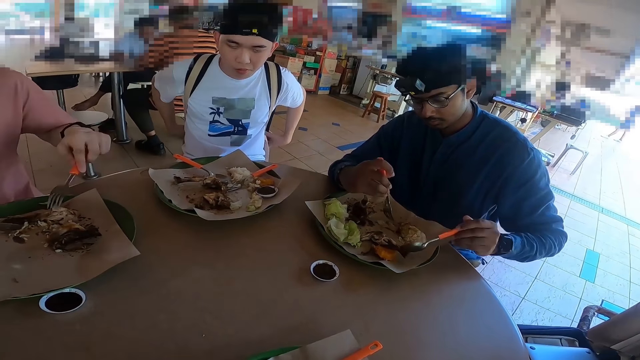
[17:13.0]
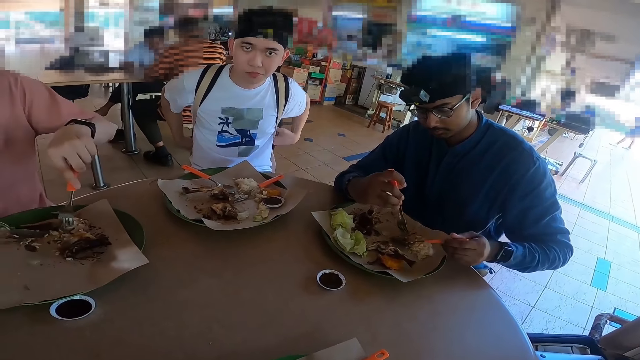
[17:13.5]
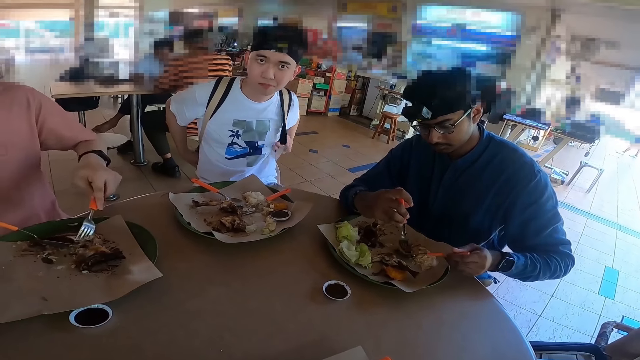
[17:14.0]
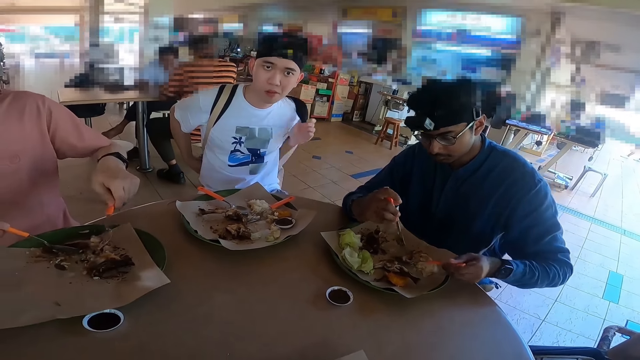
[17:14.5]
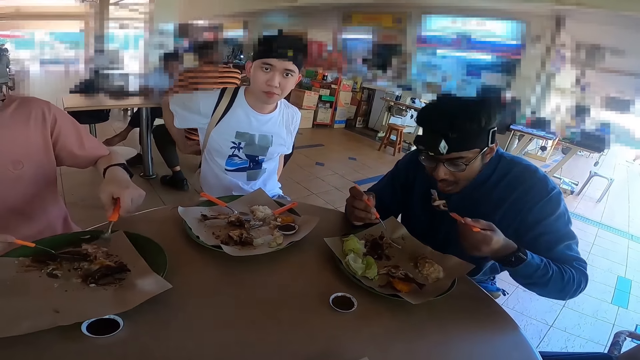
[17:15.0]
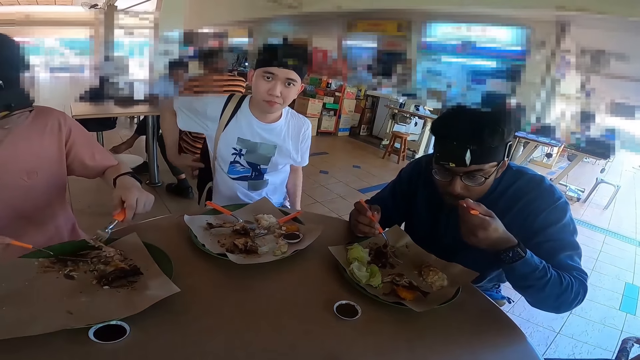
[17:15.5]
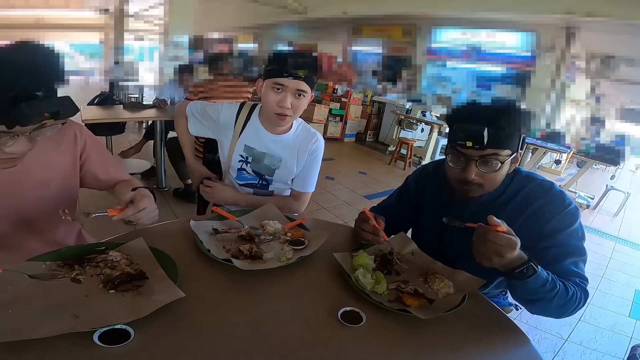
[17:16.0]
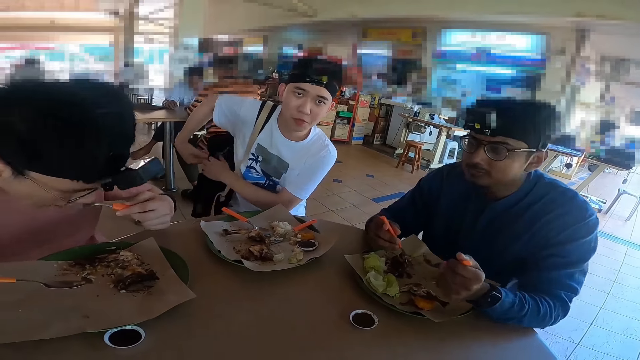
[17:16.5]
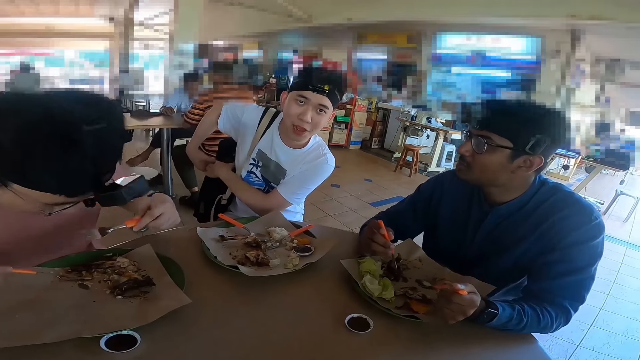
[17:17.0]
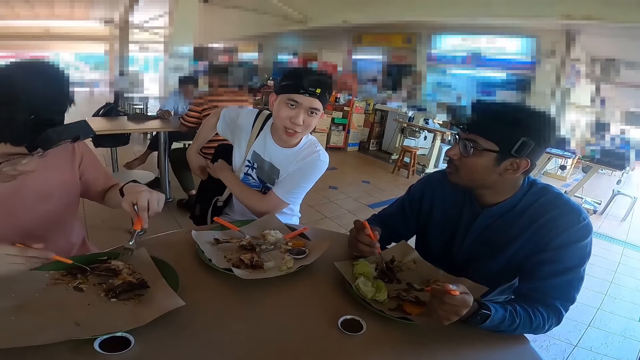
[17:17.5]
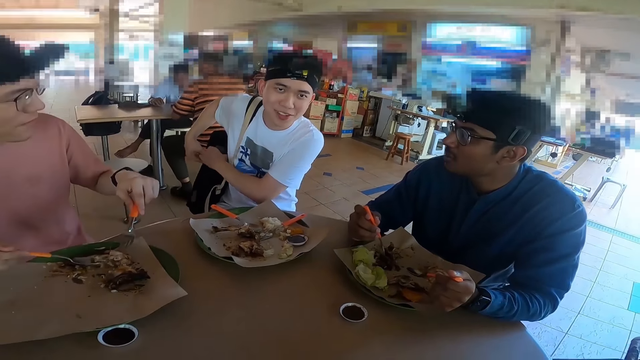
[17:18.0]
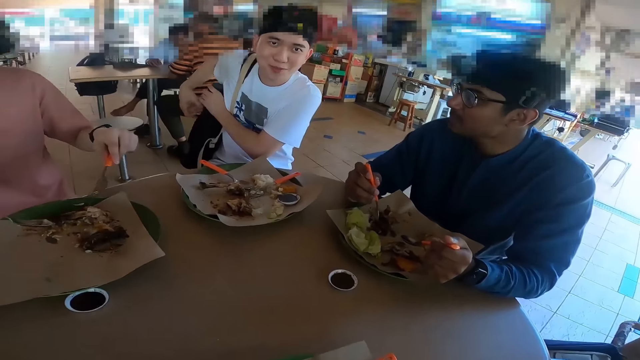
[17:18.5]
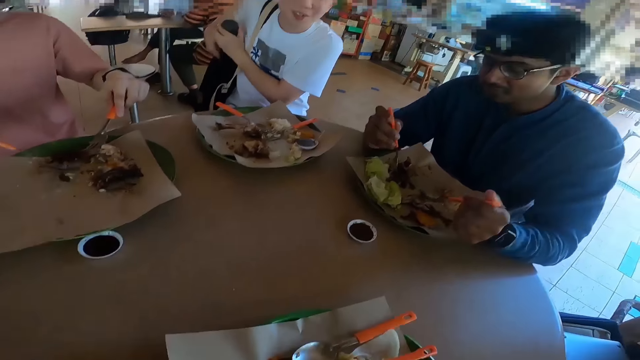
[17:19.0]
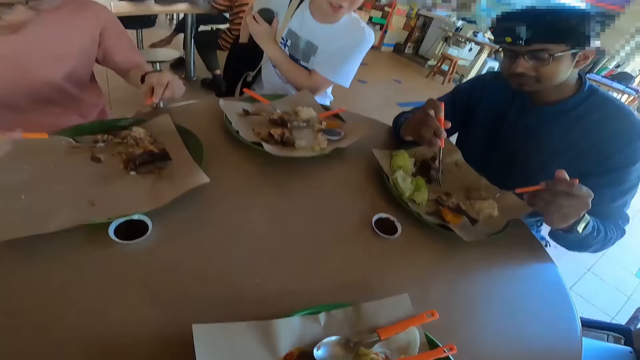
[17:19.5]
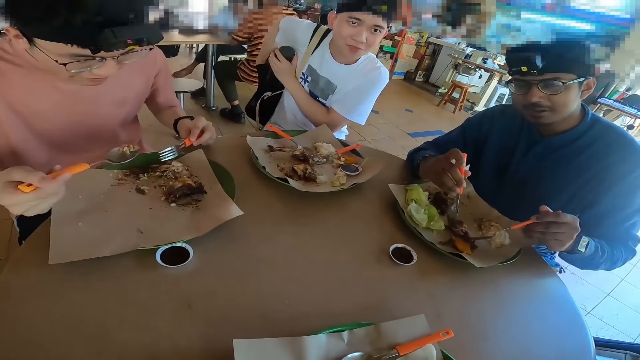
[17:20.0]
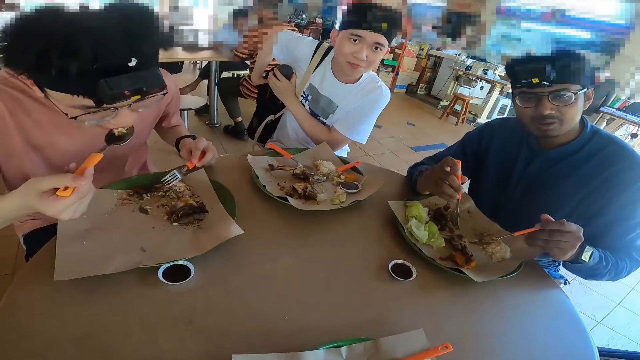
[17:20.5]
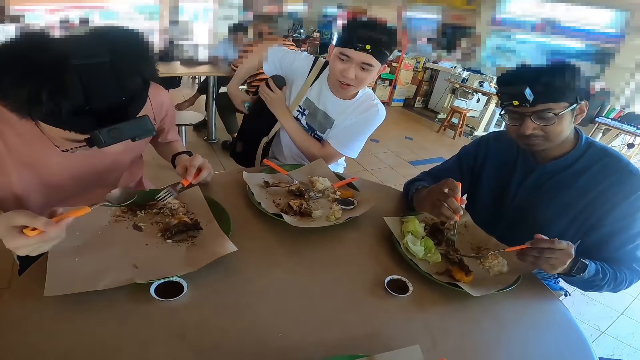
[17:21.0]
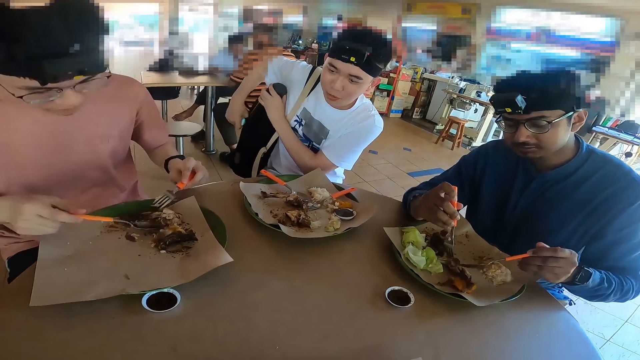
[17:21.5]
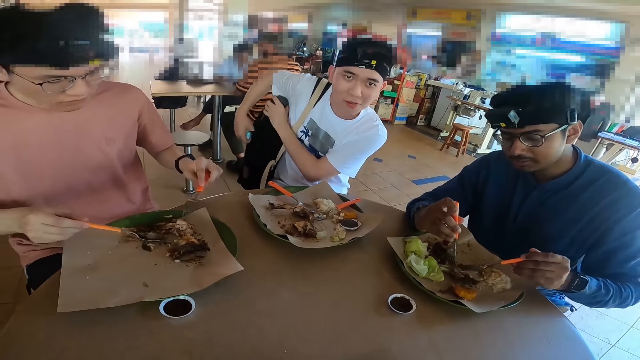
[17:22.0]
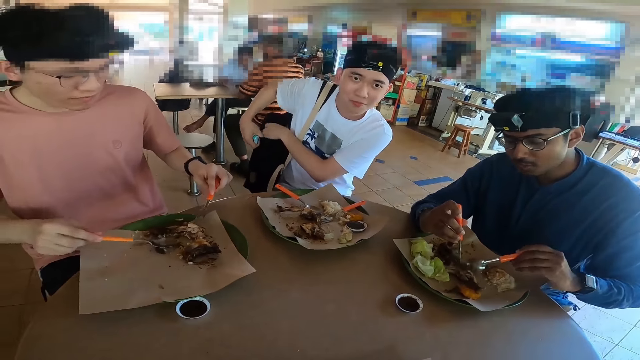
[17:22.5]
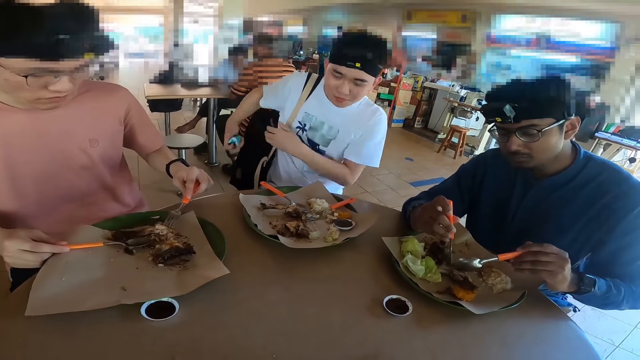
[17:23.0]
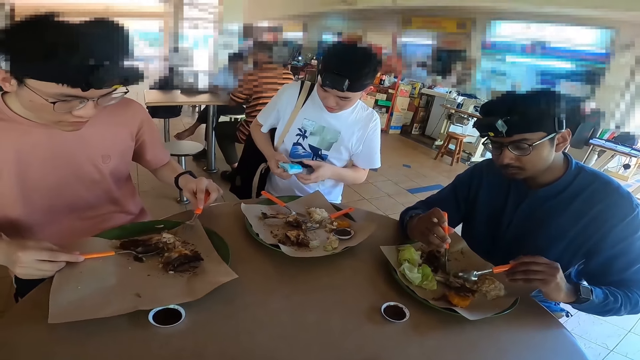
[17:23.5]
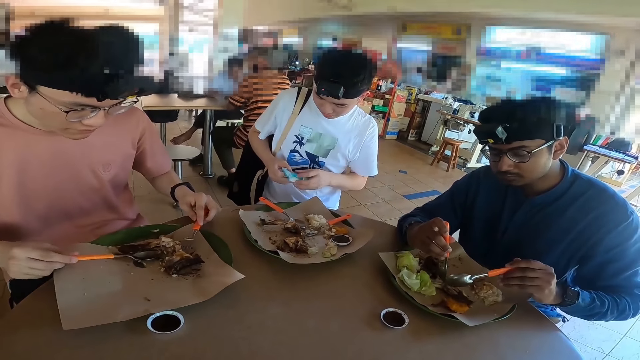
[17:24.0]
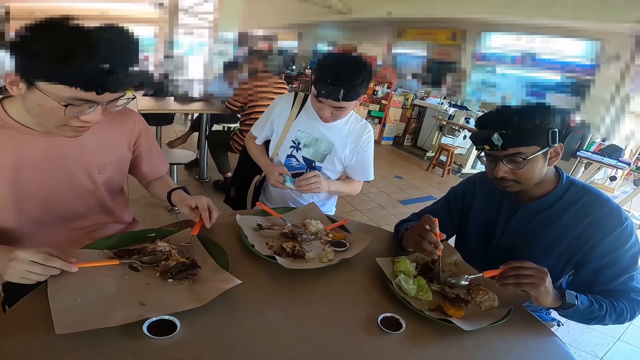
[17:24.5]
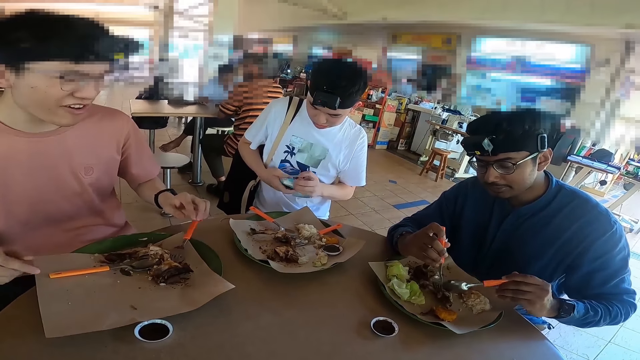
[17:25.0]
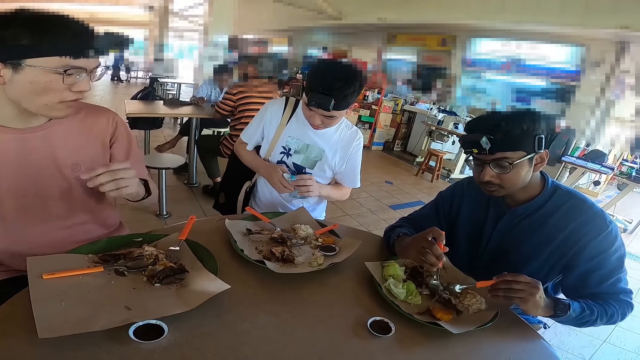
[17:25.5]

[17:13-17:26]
A man is taking off the bag from the back. The camera wearer talks to the man. The man is taking something for the bag.

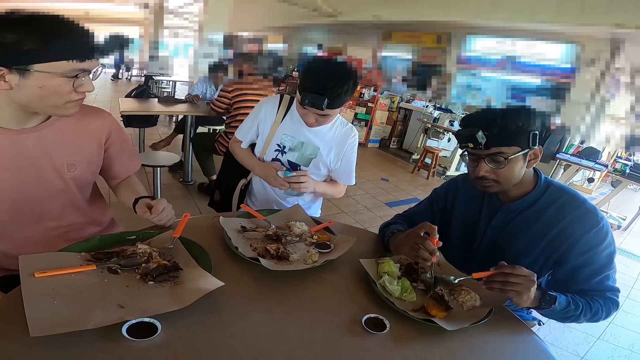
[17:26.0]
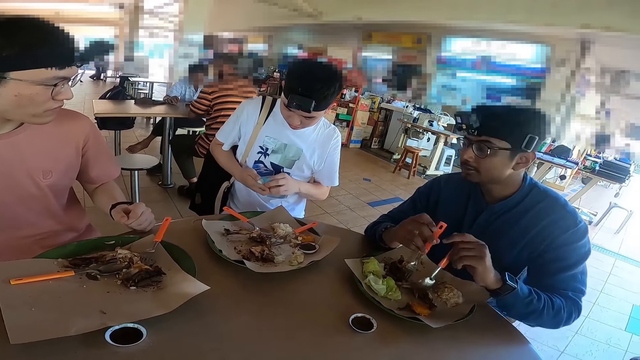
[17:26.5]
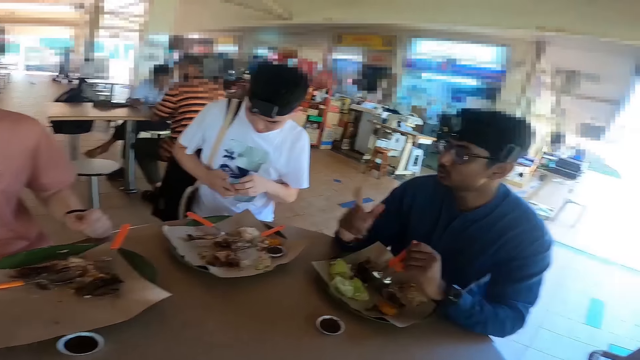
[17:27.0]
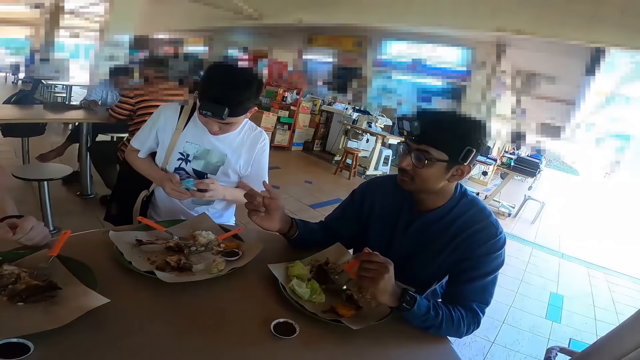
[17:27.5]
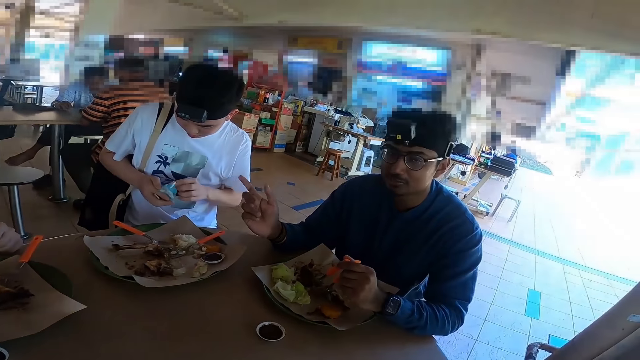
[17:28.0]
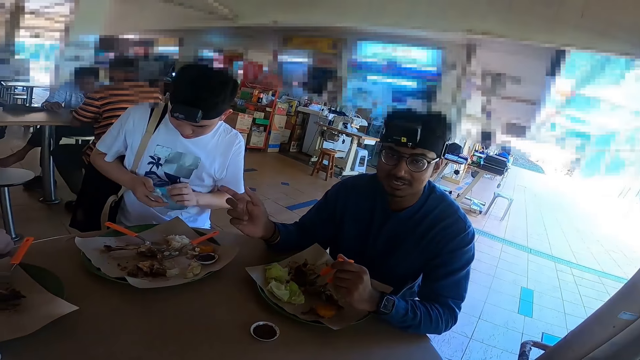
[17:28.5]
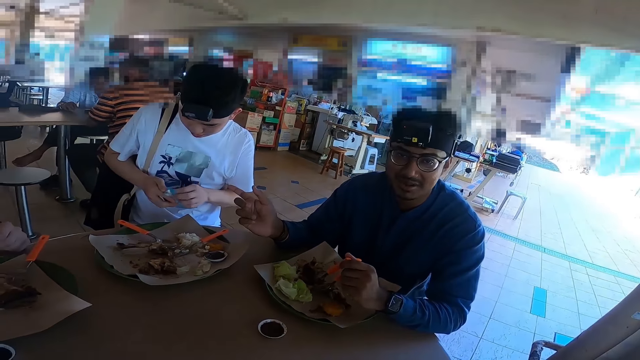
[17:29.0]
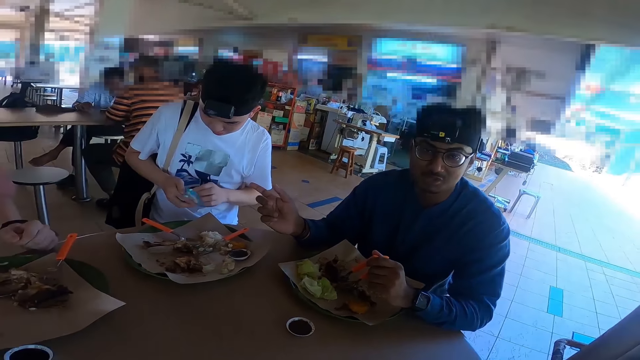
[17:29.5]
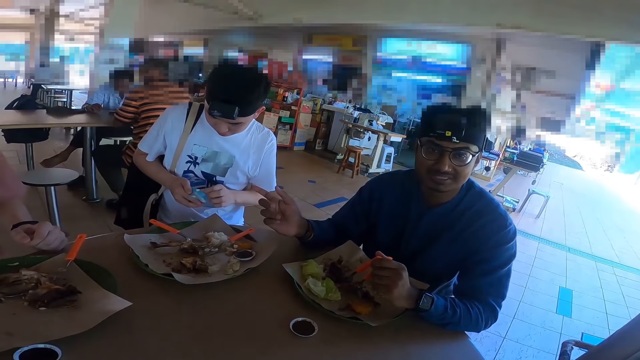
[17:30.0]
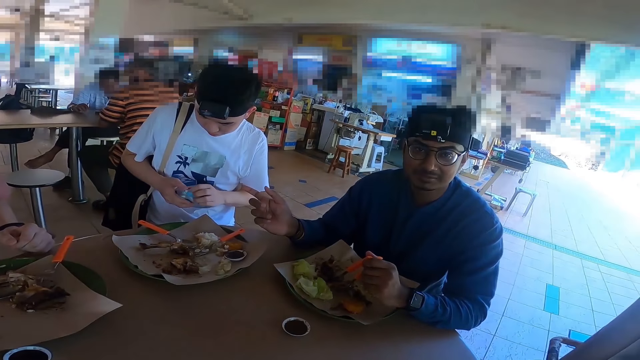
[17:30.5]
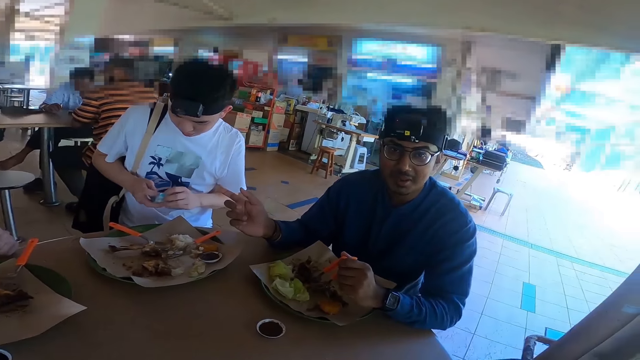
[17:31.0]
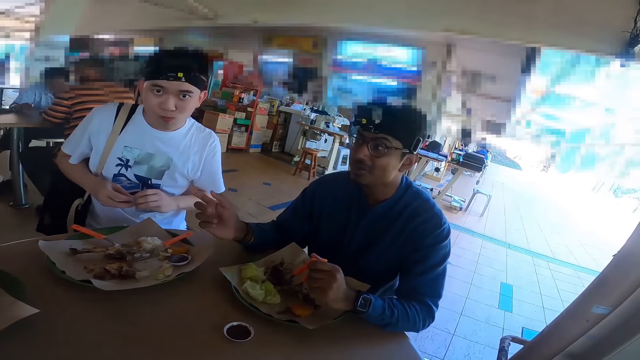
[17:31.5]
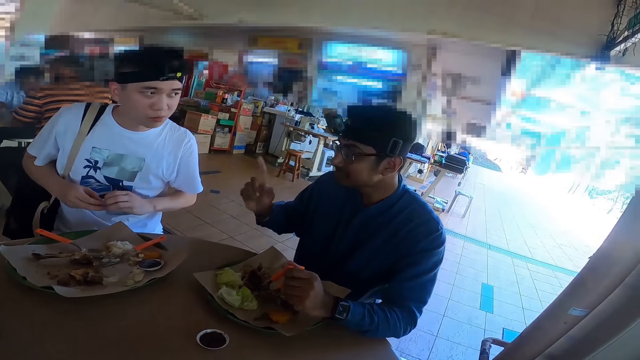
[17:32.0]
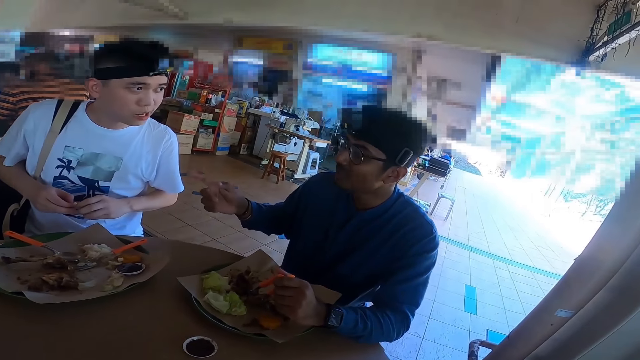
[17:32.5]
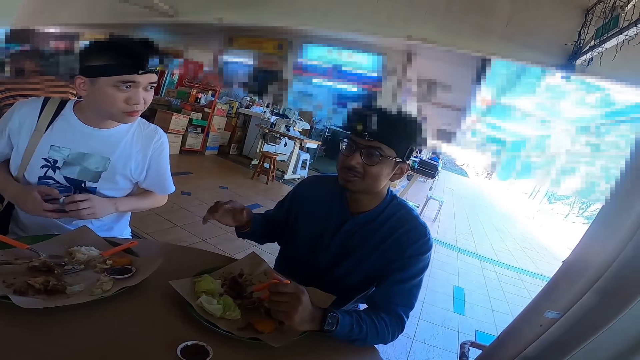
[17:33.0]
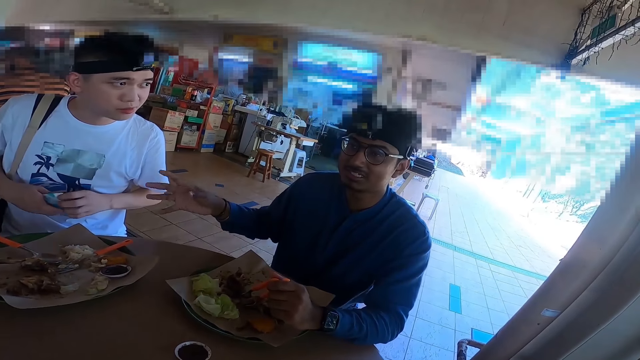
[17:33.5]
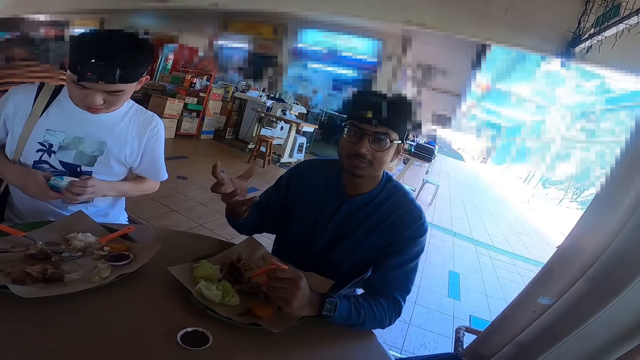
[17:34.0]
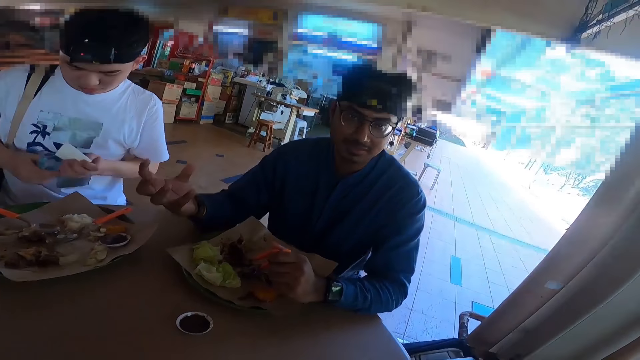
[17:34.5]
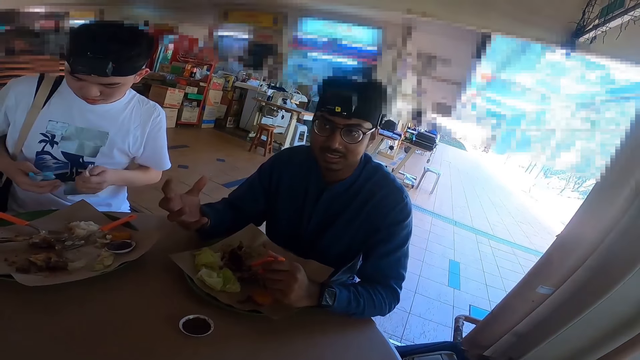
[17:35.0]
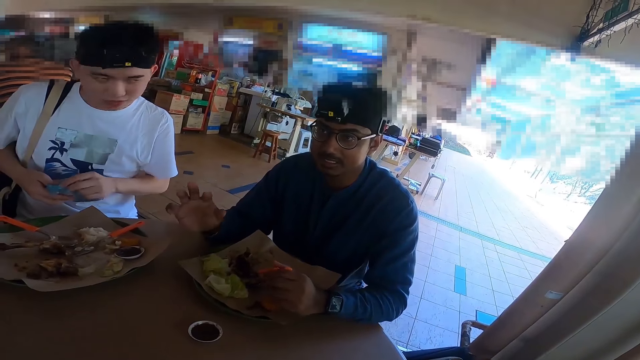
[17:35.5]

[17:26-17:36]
A man talks. Another man opens the tissue. The first man talks.
